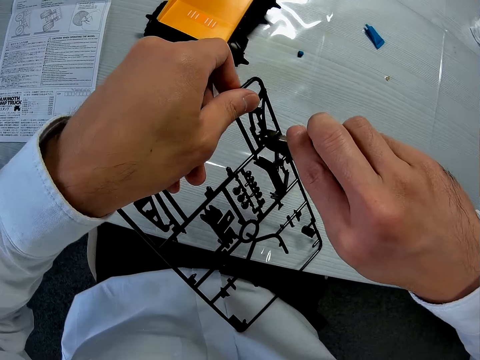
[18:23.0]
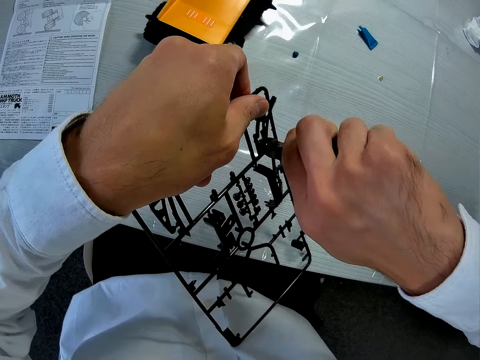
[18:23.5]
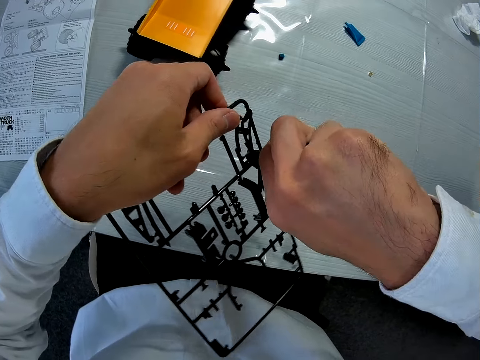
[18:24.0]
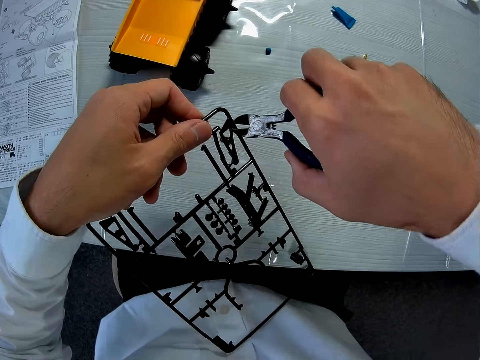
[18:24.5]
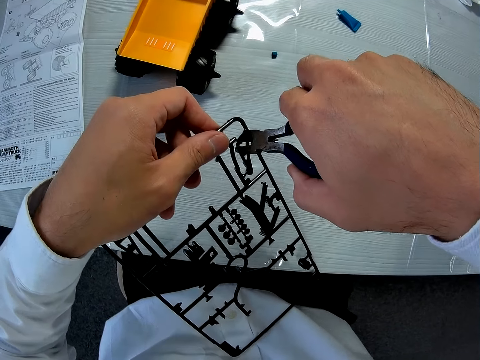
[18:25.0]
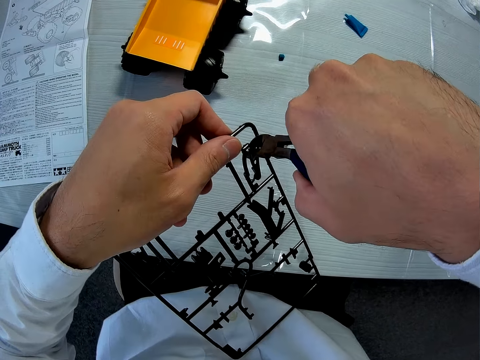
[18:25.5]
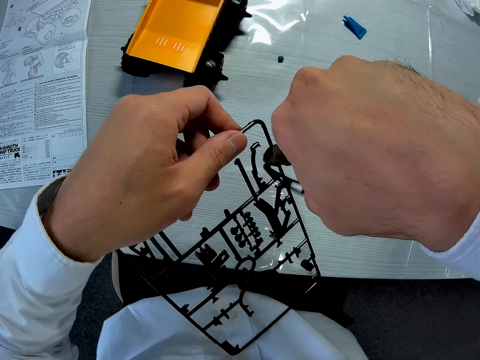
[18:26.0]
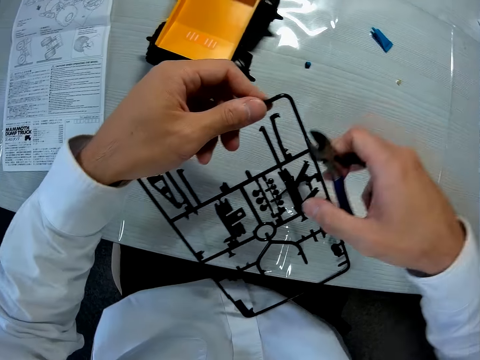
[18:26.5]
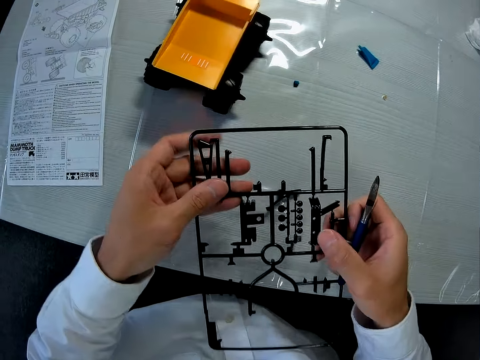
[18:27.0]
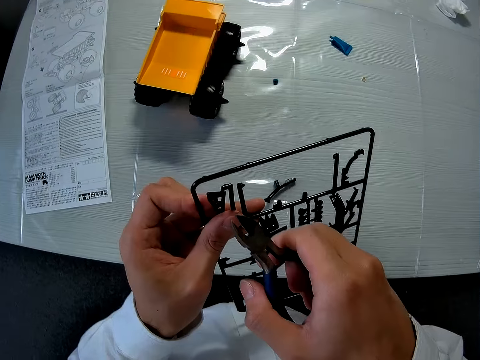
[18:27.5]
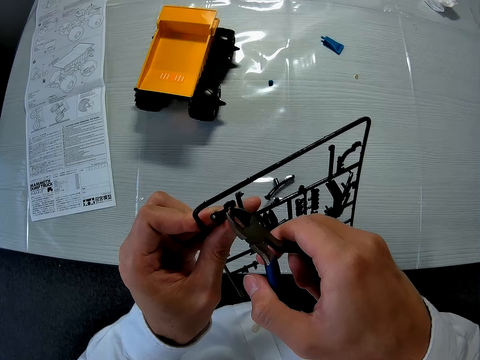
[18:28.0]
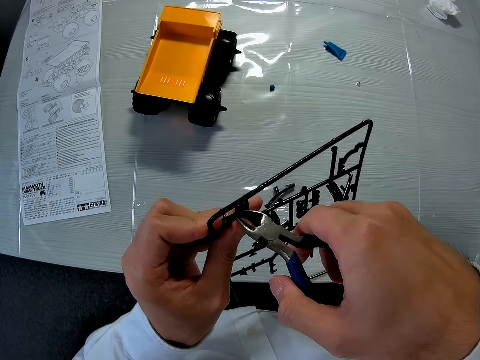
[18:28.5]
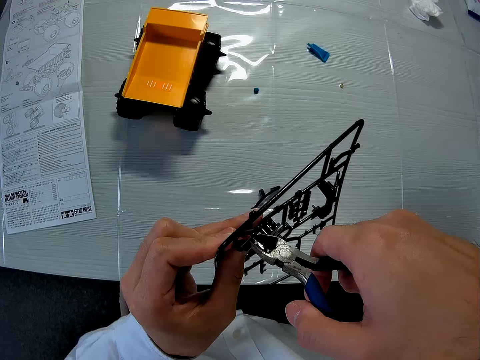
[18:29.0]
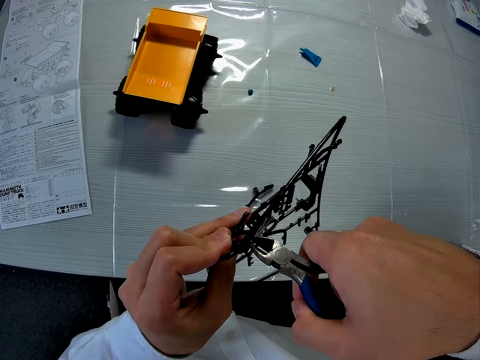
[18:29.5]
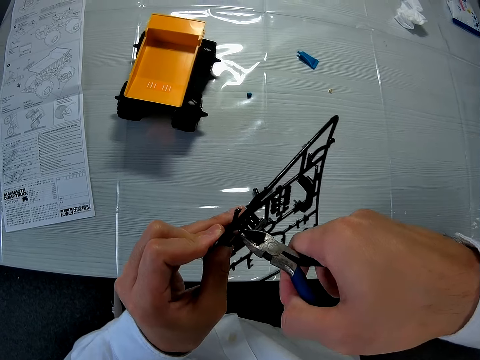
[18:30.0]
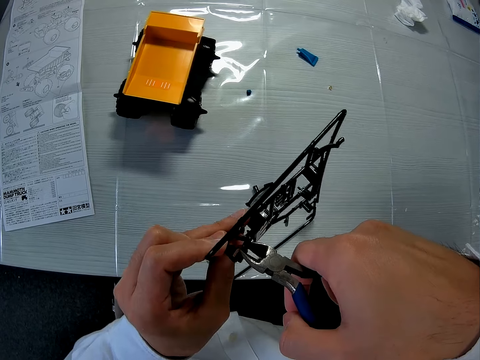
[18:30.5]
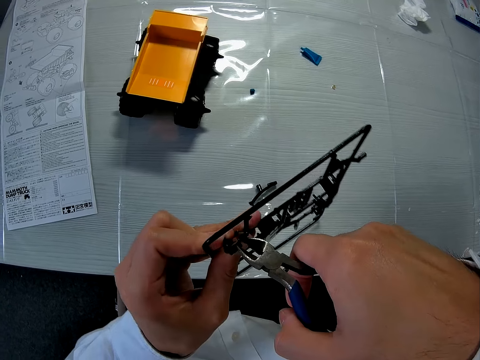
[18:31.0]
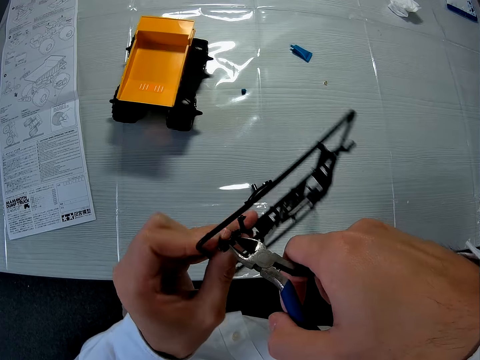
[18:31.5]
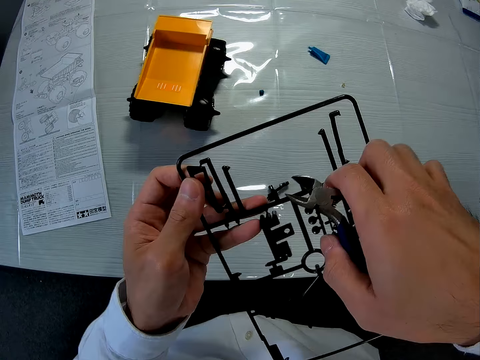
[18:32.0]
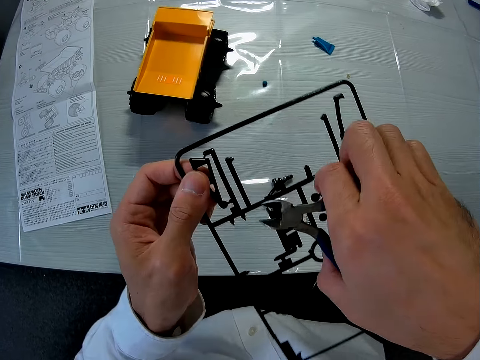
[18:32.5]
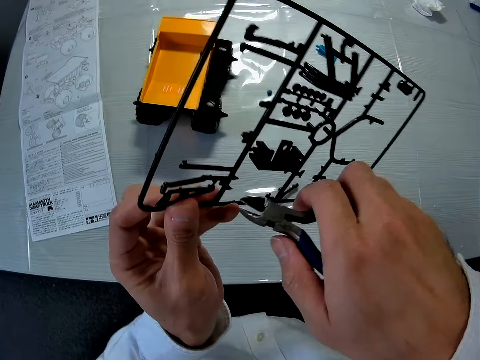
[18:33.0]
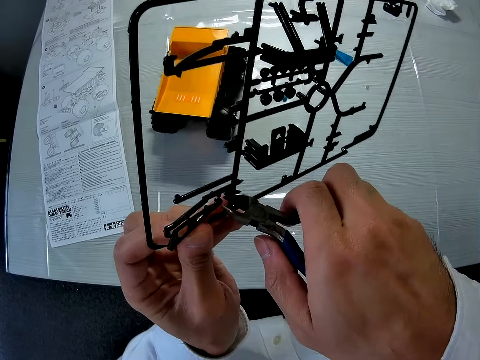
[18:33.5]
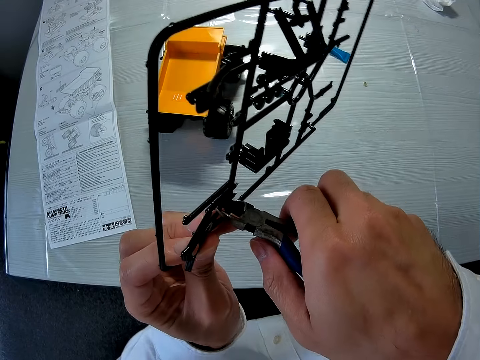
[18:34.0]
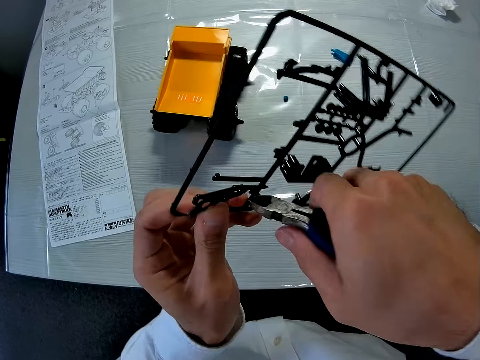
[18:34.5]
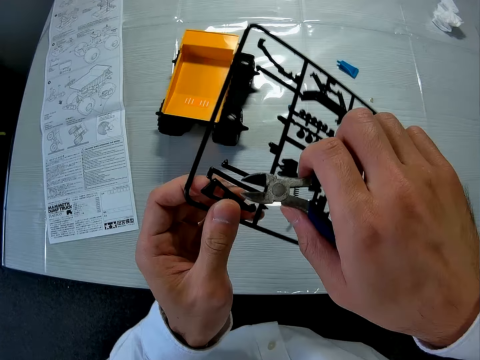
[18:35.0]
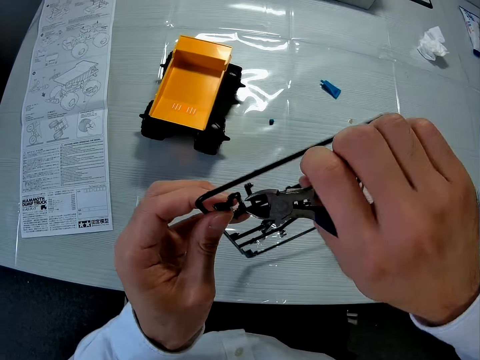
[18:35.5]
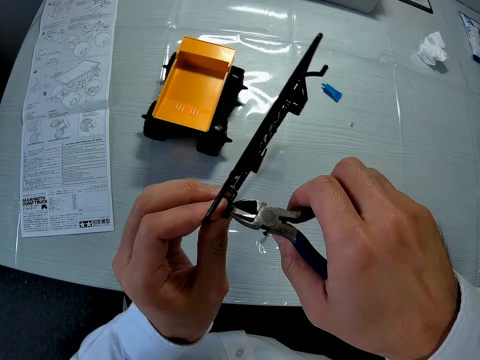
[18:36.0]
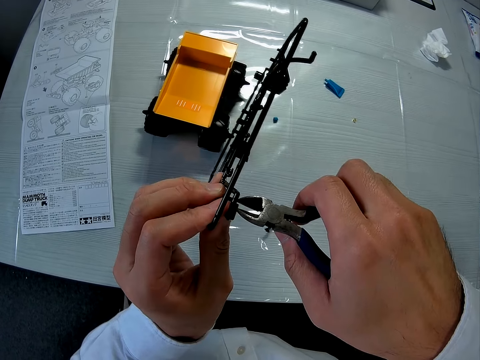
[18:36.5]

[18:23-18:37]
The camera wearer cuts out a piece from the sheet with the cutter in his right hand. He cuts out a piece from the sheet with the cutter in his right hand again.

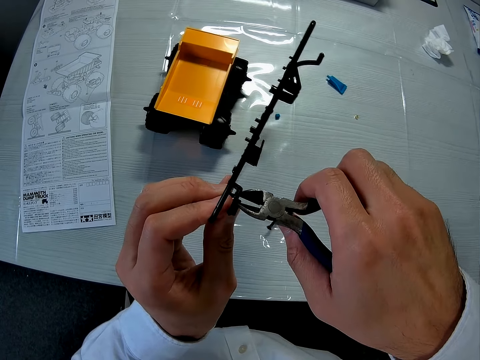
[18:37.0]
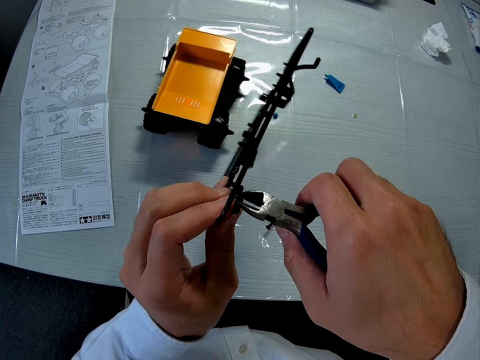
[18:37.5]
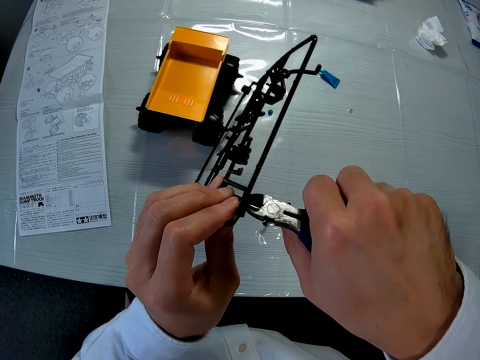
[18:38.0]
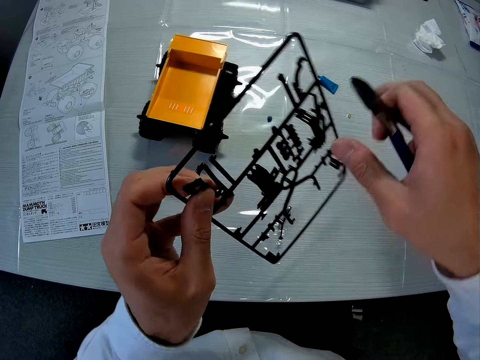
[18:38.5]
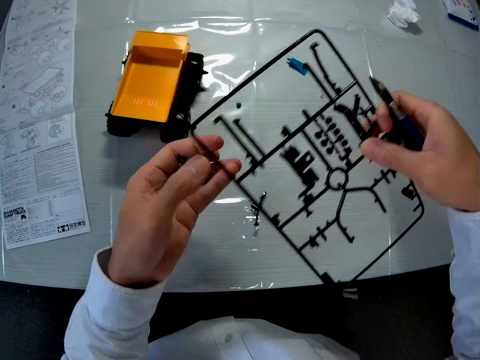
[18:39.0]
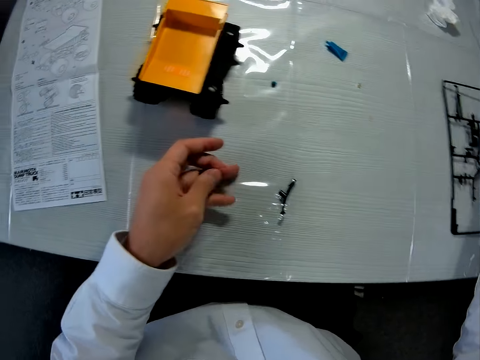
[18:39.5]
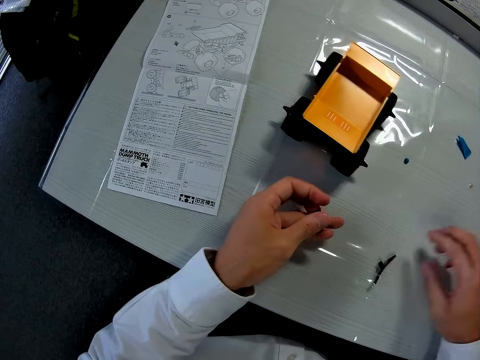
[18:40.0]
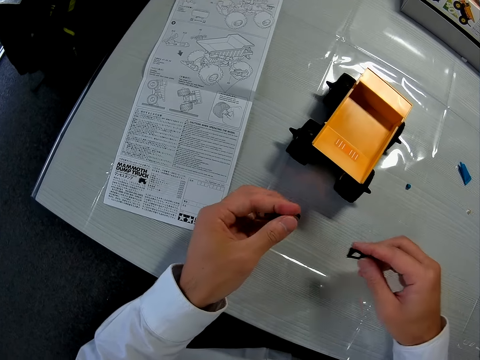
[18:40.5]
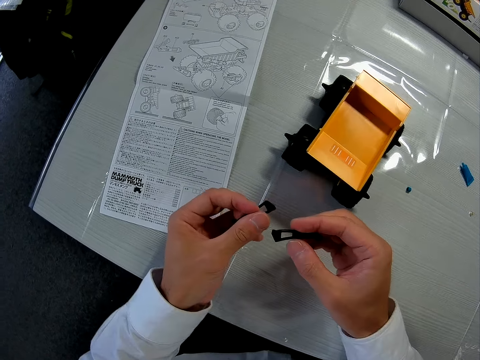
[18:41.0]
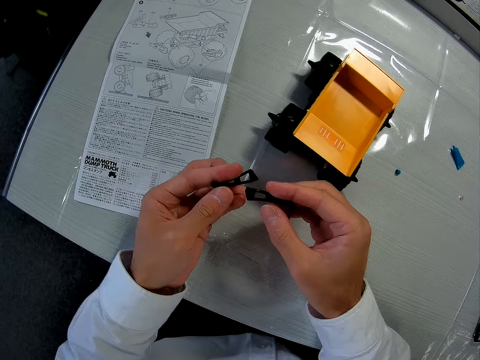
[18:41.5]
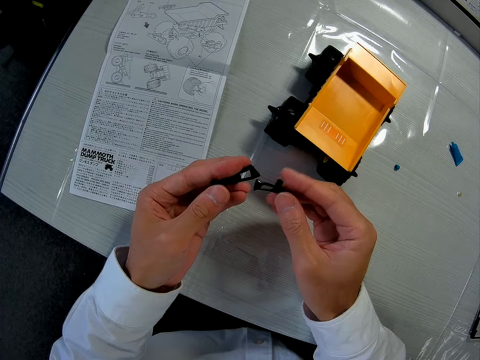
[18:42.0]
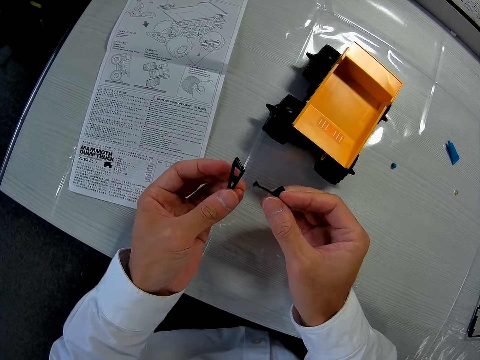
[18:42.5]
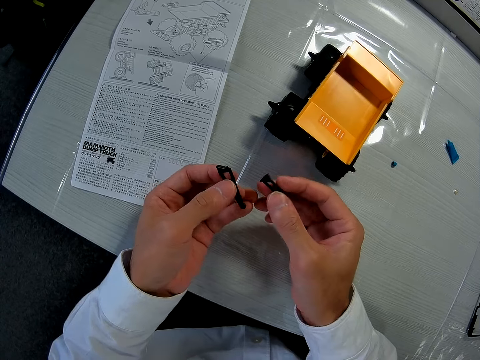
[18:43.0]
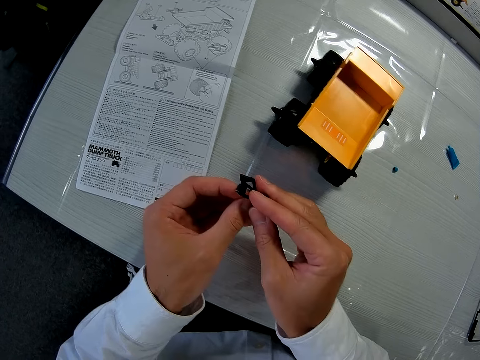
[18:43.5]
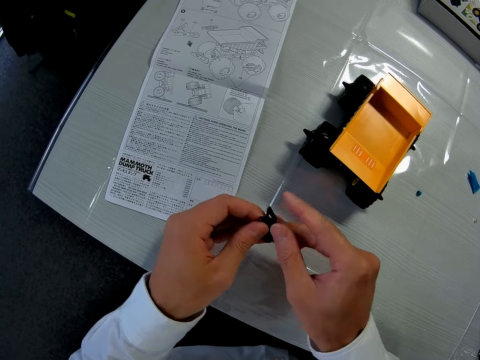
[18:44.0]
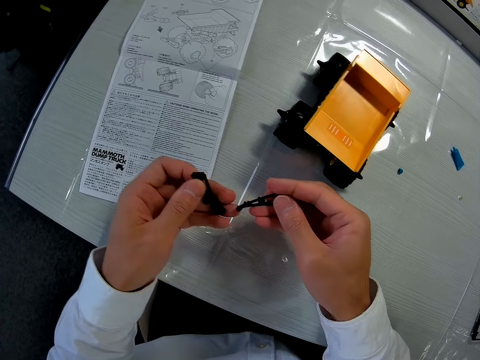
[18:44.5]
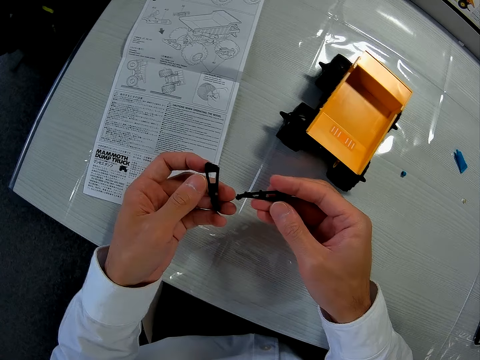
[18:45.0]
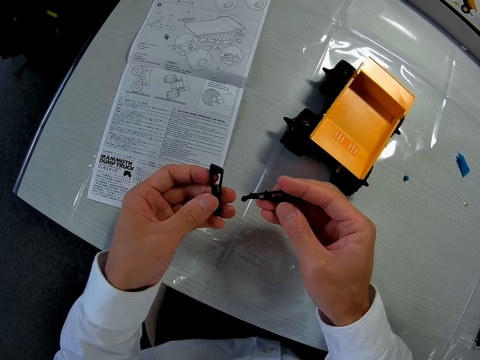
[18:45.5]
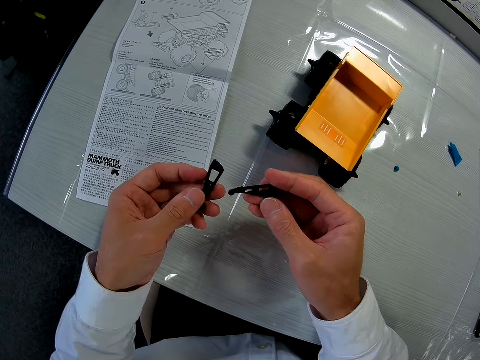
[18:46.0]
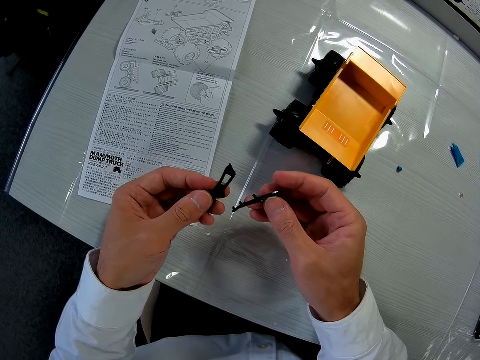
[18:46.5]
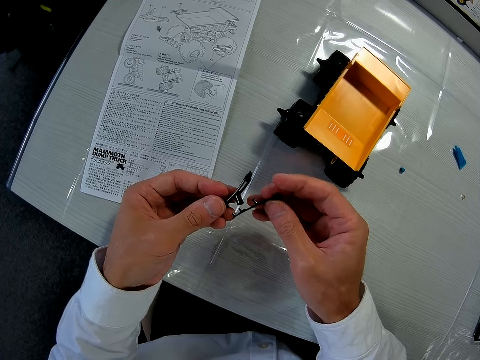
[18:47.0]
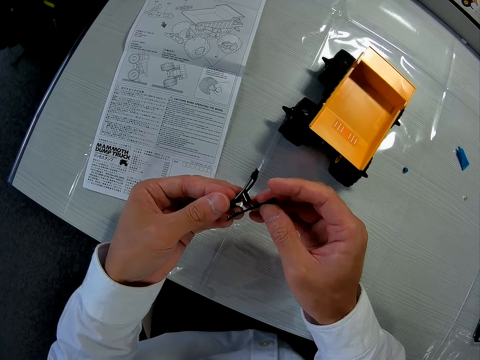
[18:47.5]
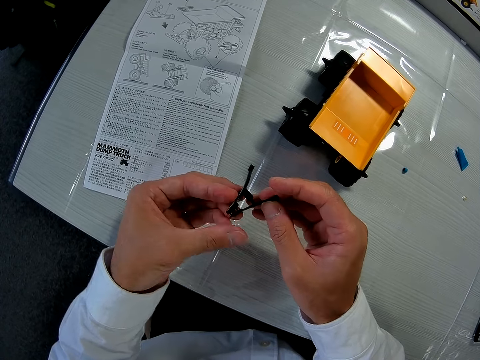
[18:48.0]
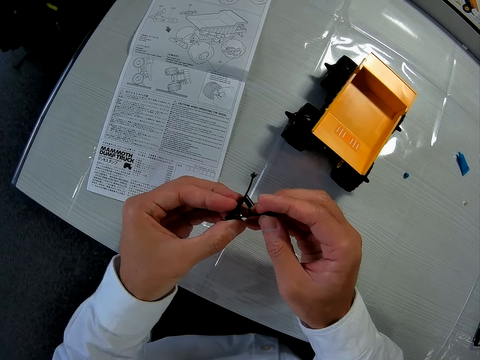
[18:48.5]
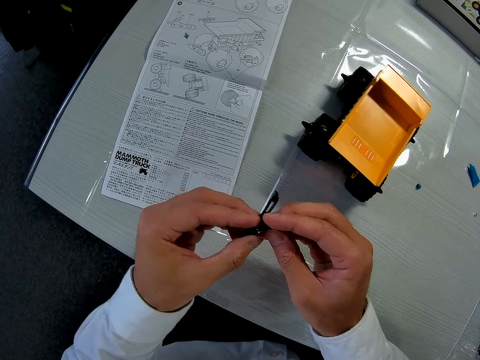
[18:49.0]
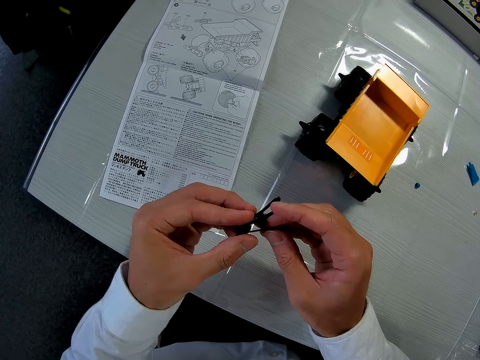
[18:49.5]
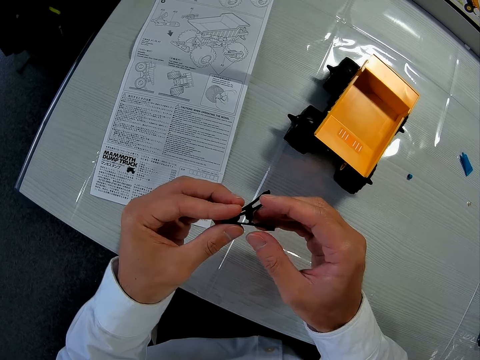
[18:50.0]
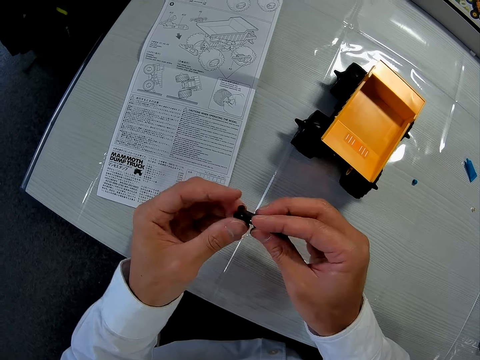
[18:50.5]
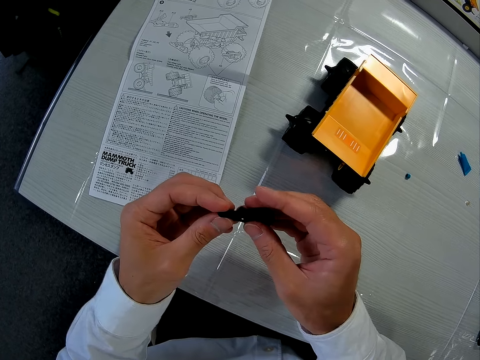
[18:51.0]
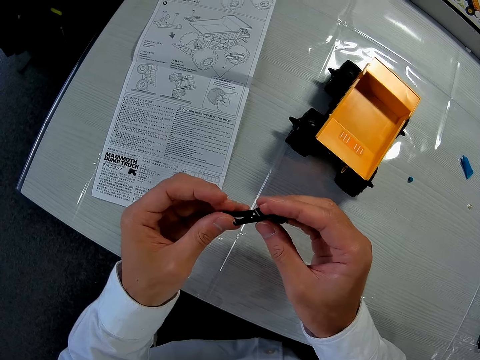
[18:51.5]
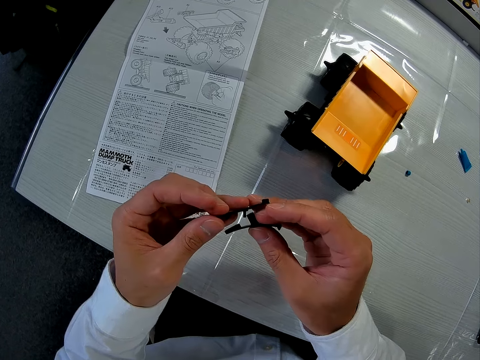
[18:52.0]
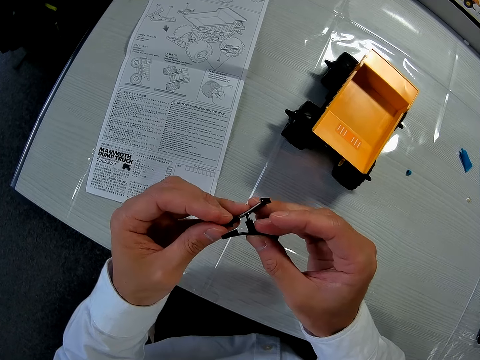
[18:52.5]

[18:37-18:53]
The camera wearer drops the sheet and the cutter on the table. He holds a piece in his left hand. He picks up a piece from the table with his right hand. He exchanges the pieces in his hands. He fixes the pieces in his hands together.
